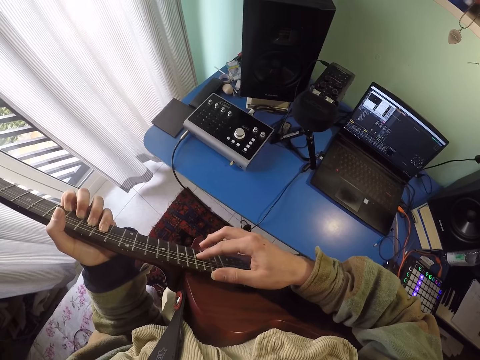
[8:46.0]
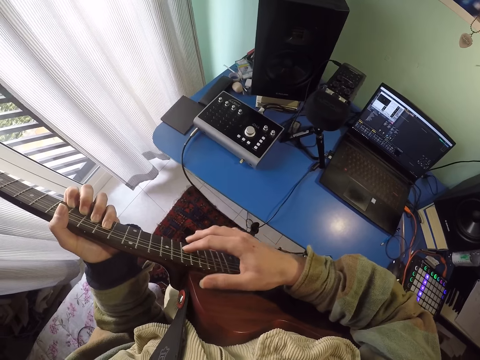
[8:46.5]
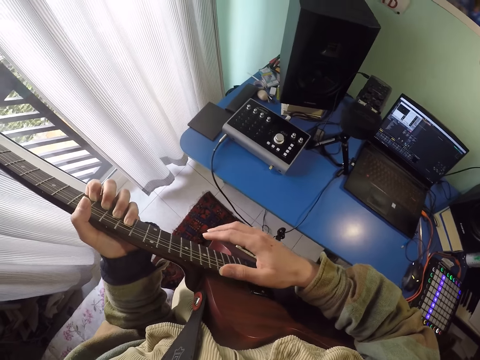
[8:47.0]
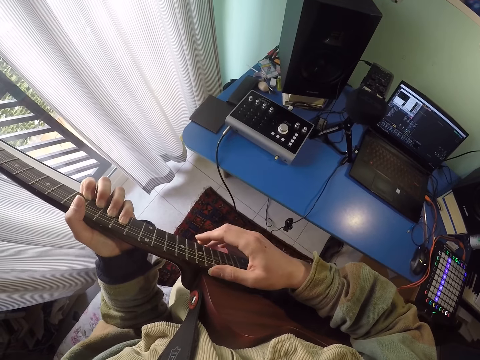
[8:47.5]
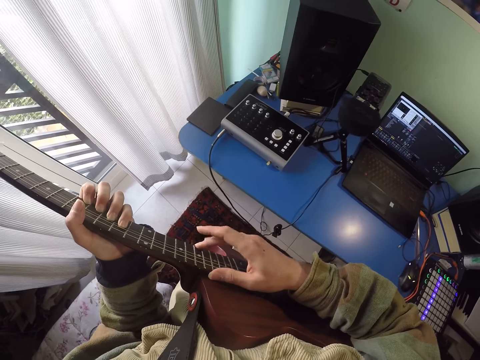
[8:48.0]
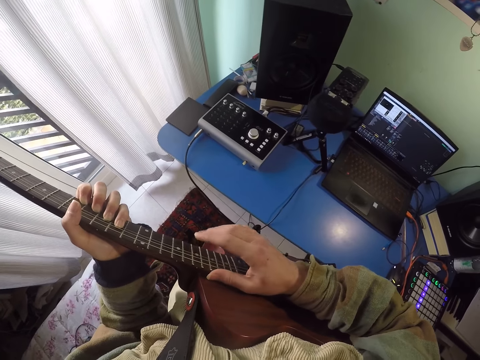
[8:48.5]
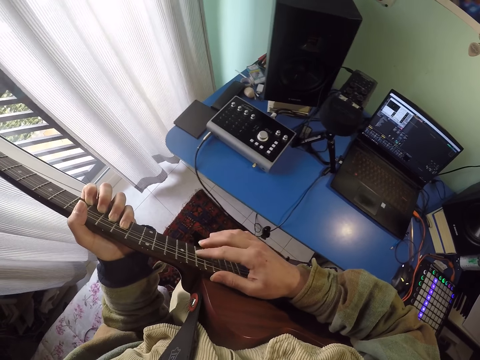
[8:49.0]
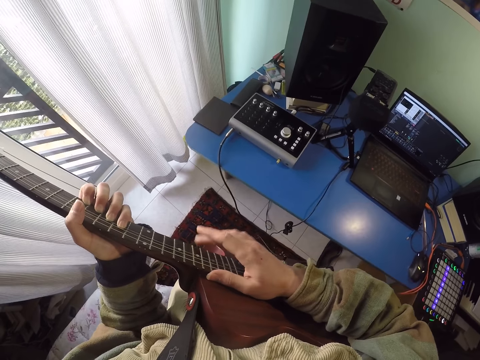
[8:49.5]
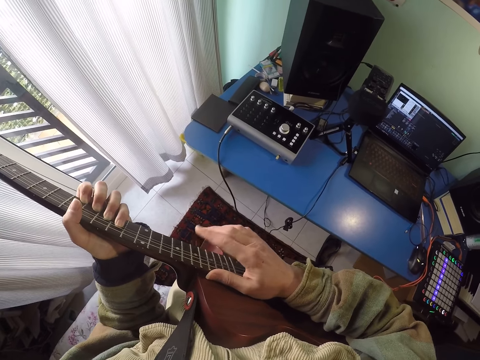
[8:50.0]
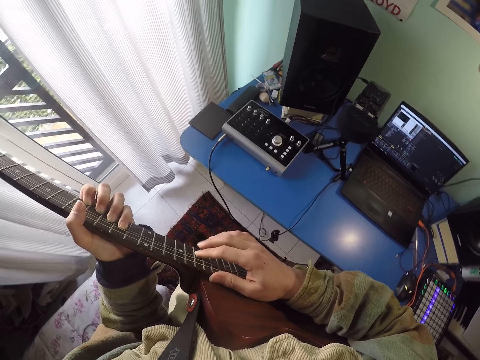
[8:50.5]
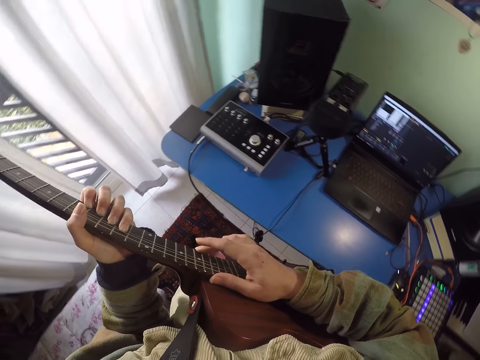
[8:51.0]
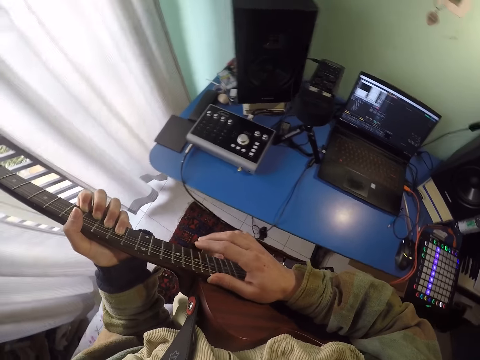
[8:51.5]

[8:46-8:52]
The camera wearer plays the guitar.

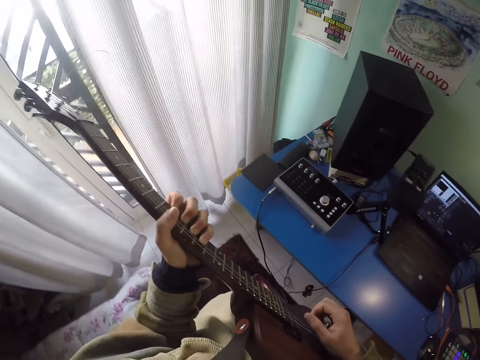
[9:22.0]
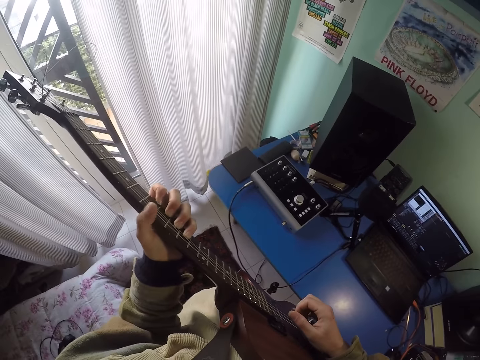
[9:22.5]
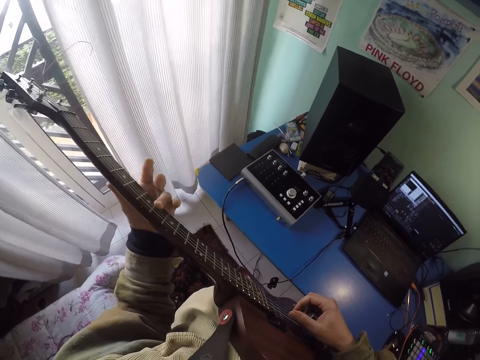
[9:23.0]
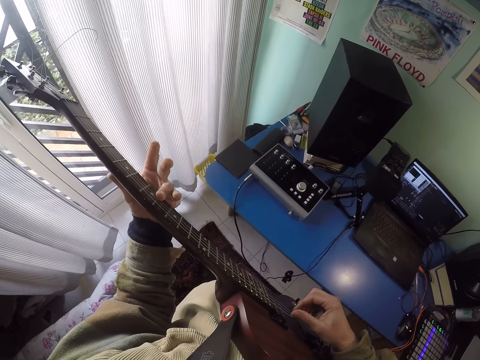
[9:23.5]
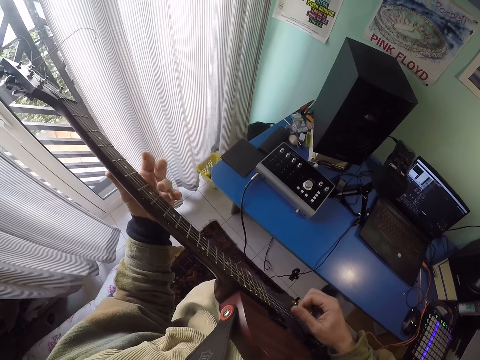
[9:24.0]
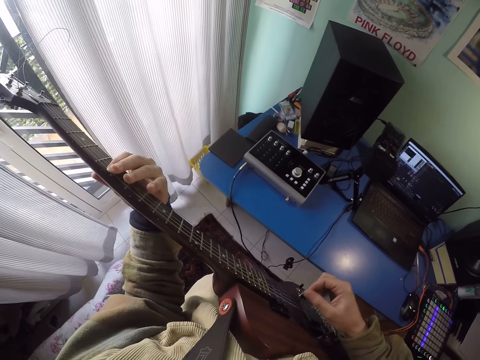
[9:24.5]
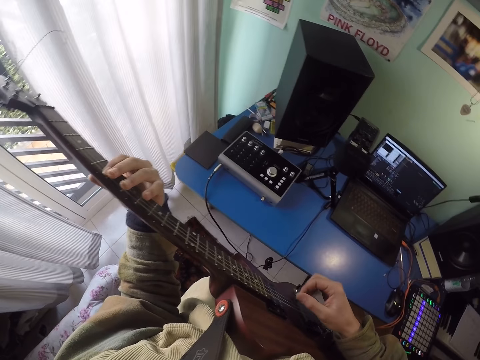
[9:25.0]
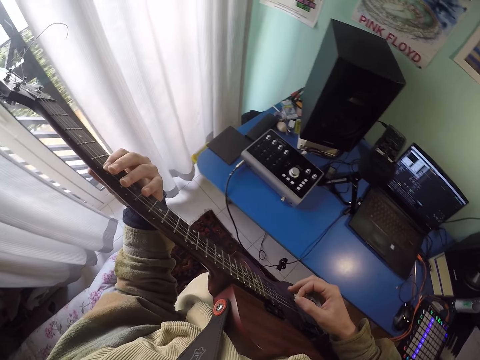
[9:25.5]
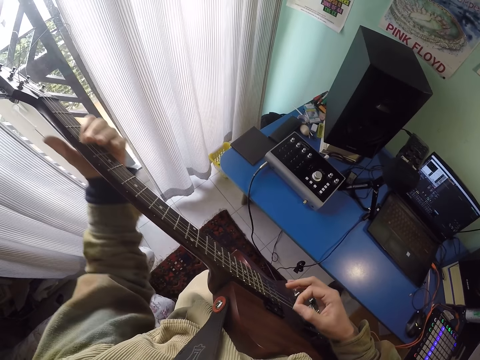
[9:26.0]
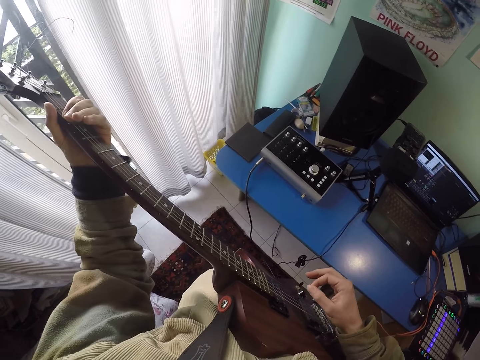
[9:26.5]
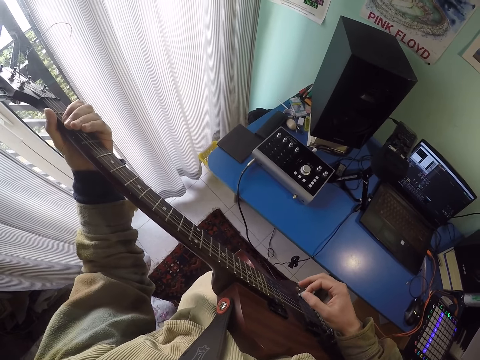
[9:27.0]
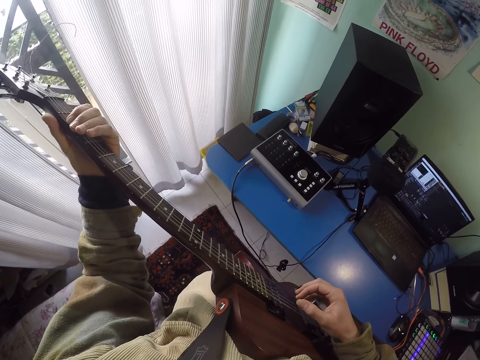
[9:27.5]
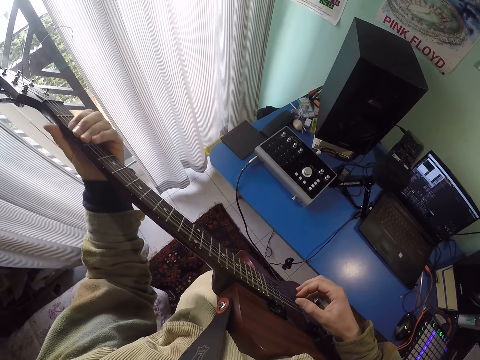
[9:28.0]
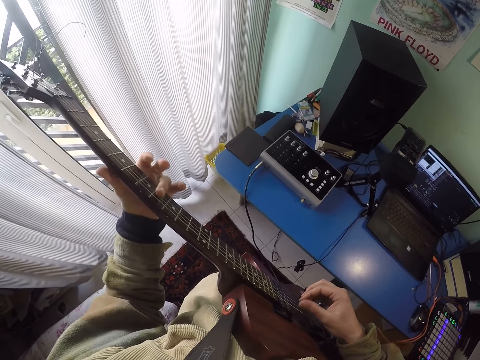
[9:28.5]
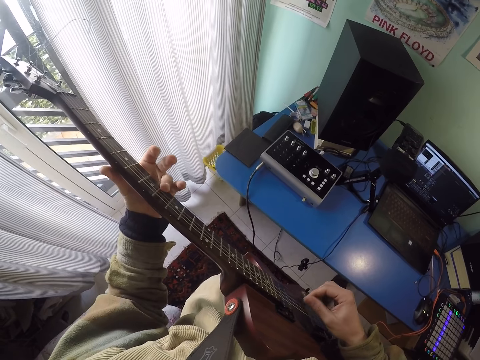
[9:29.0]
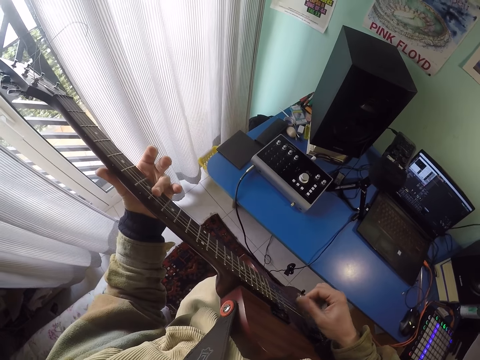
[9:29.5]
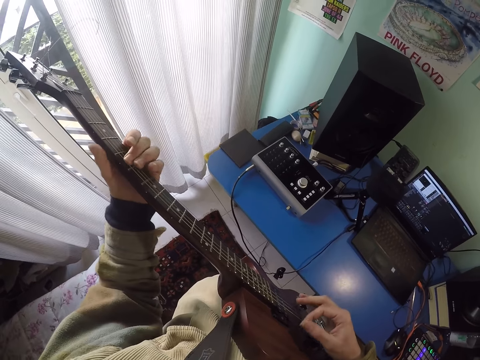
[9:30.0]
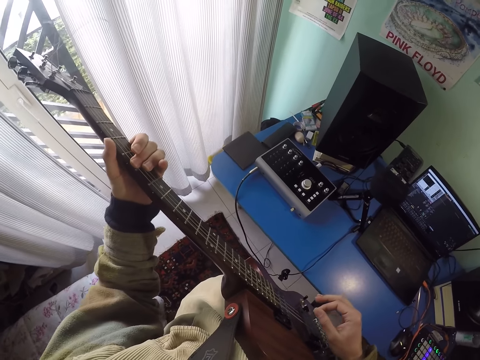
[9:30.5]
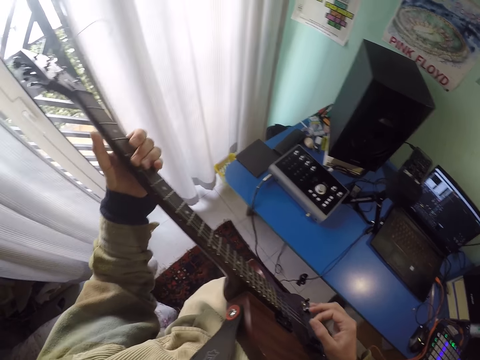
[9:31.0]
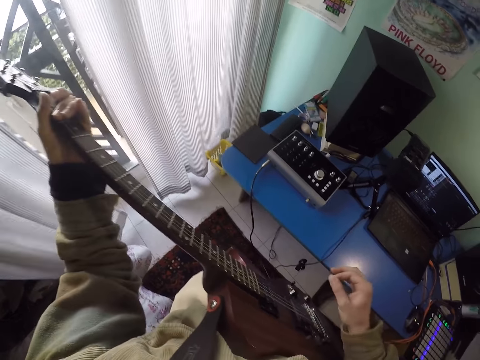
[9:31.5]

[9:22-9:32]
The camera wearer plays the guitar.

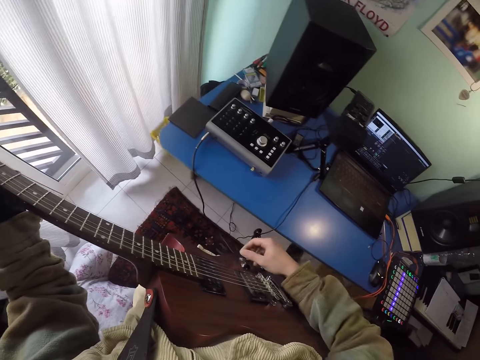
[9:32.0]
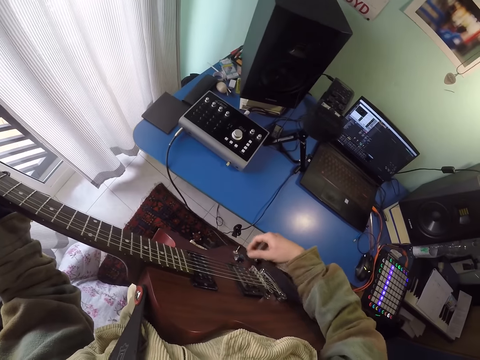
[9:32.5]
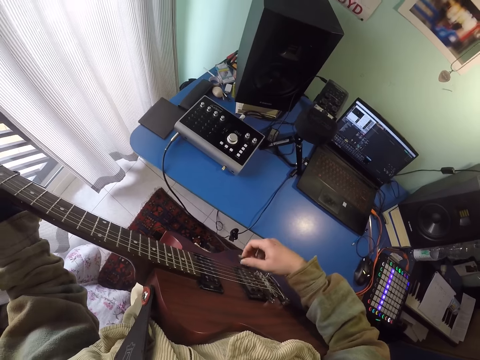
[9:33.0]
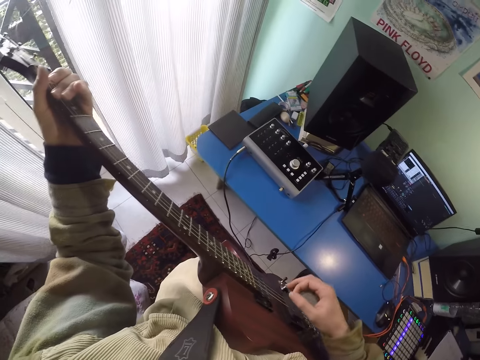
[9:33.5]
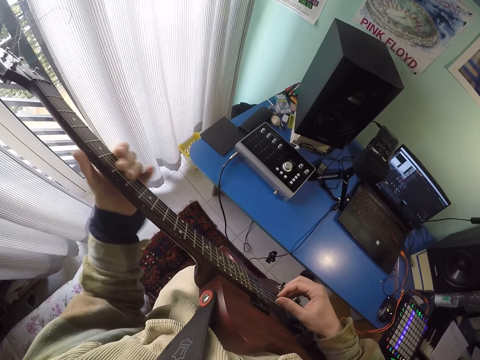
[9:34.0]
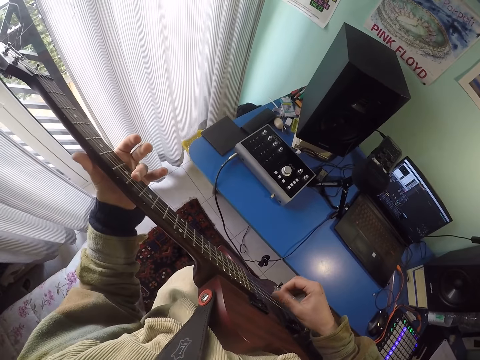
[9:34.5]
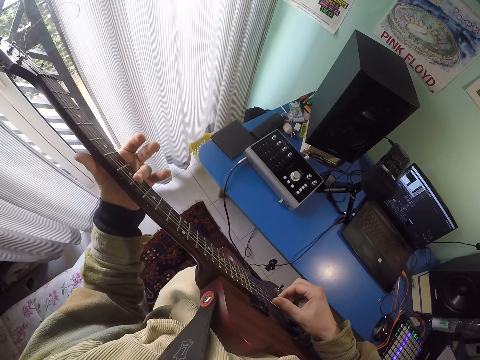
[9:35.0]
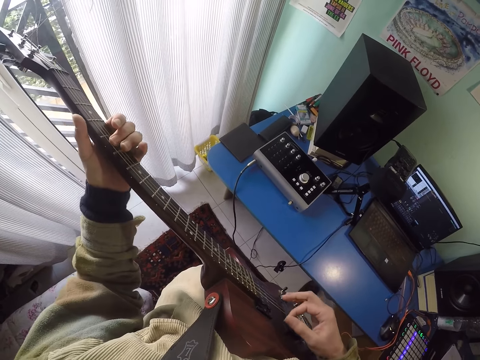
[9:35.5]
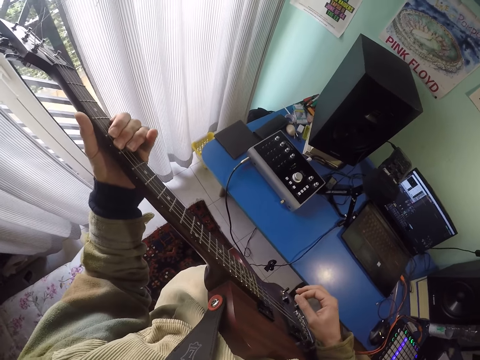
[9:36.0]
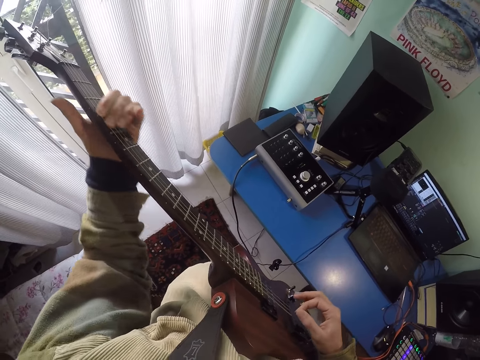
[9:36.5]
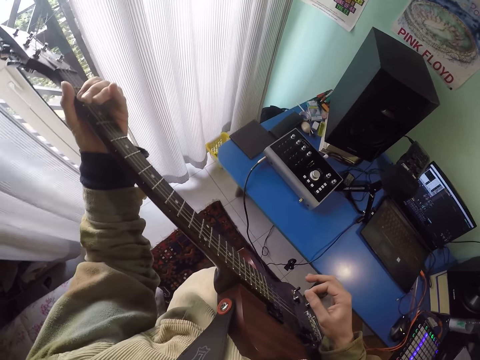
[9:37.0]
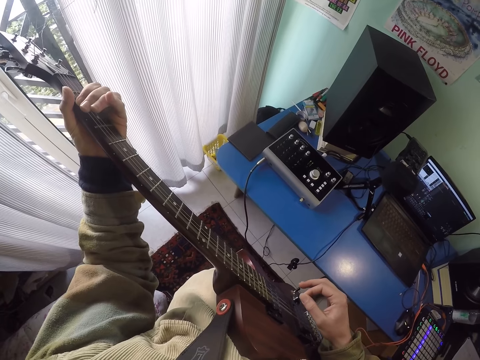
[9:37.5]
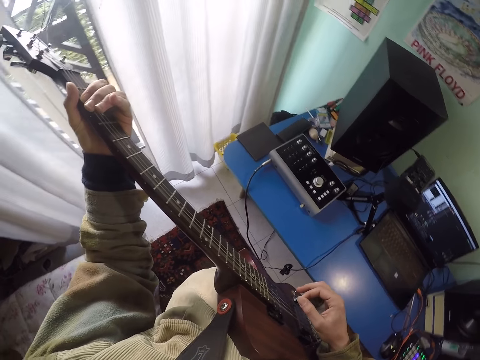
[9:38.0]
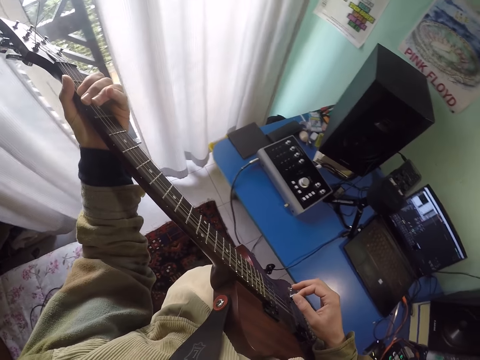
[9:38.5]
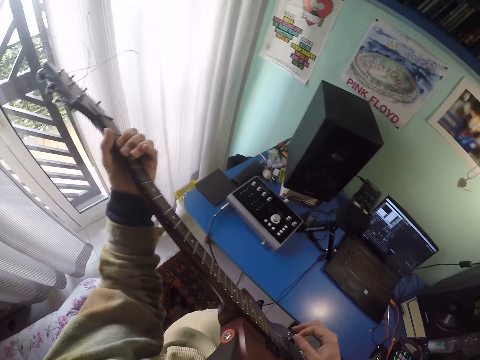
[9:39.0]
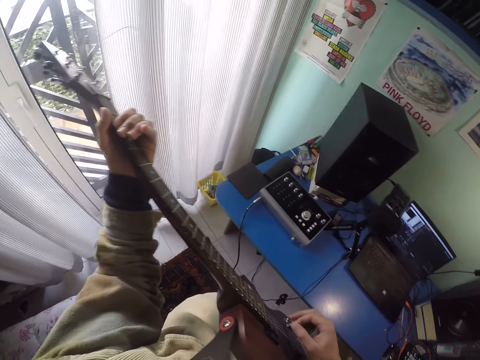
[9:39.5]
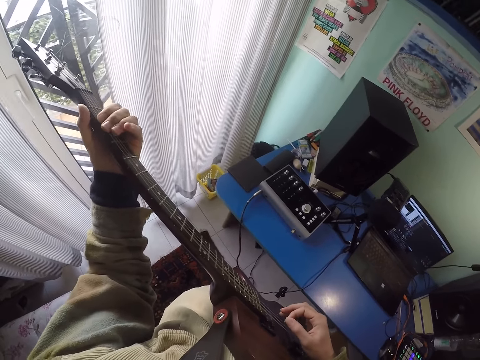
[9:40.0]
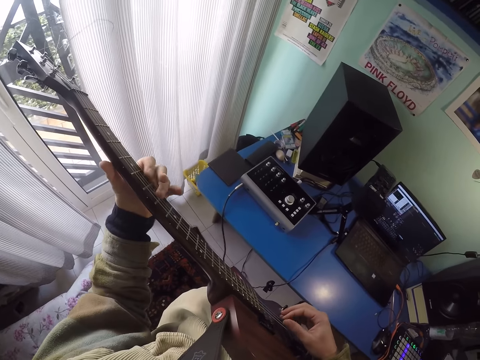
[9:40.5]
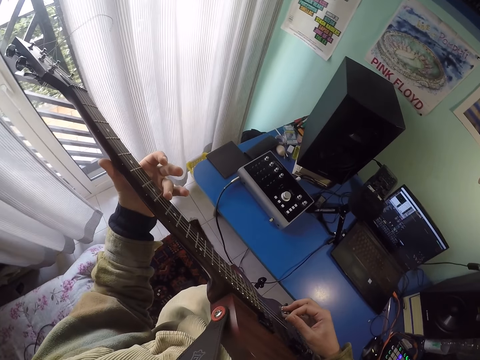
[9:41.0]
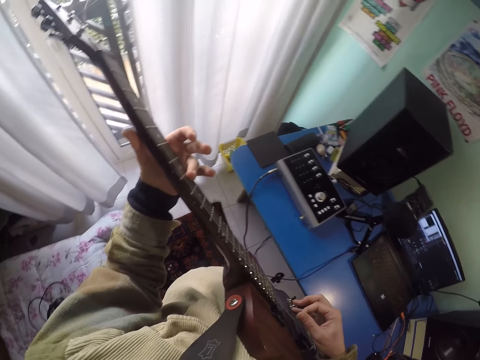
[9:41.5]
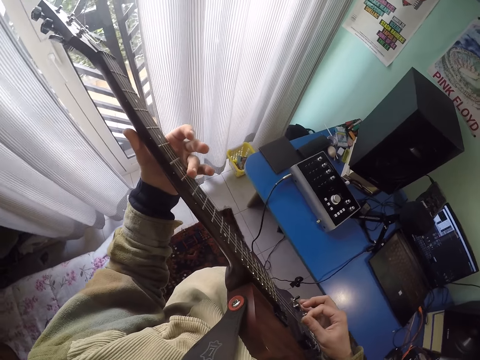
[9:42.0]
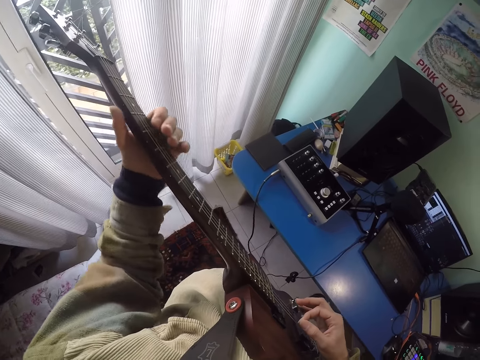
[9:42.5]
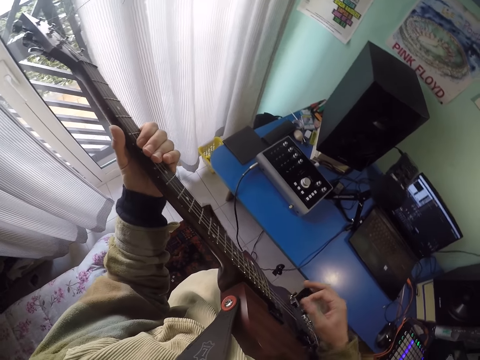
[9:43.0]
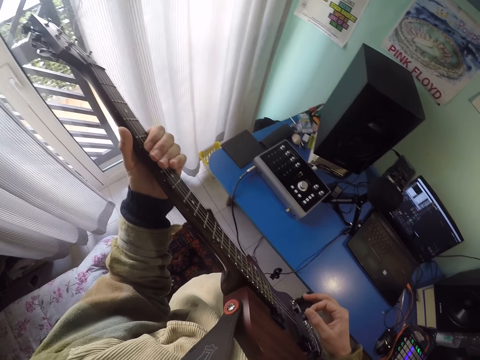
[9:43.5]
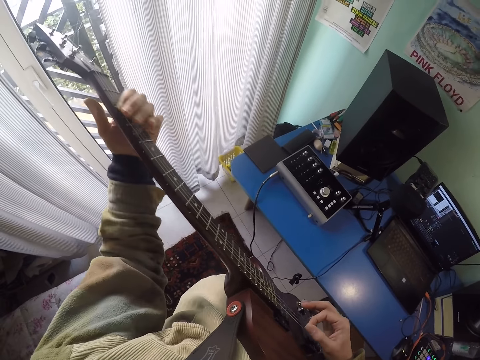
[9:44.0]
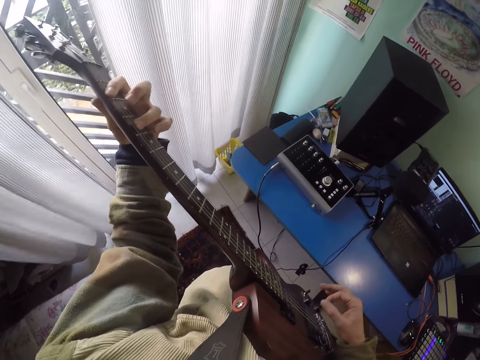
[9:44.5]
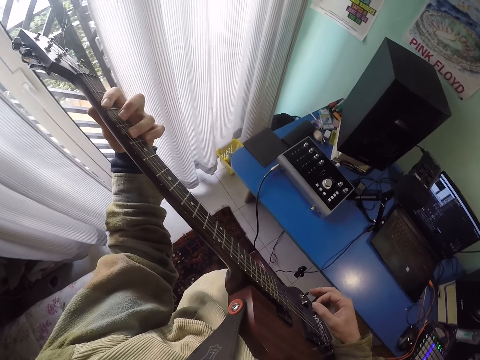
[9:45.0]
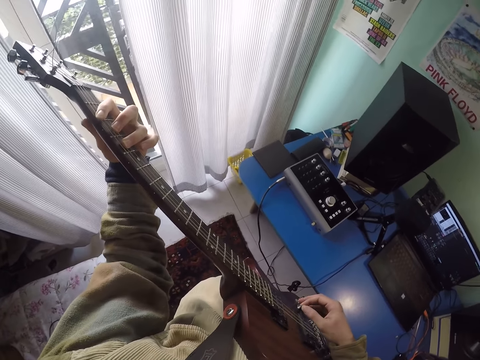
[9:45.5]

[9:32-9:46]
The camera wearer adjusts the bridge pin. They play the guitar.
